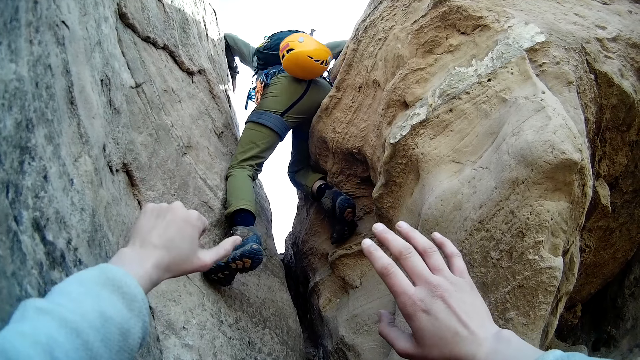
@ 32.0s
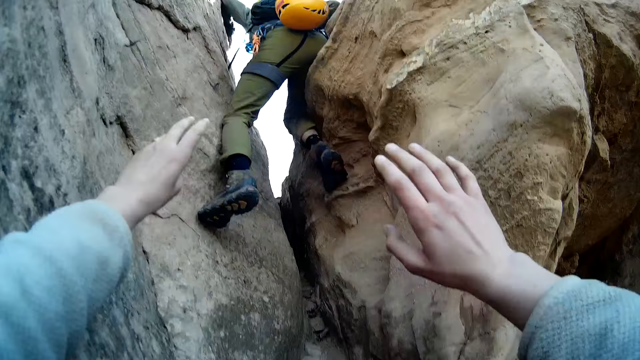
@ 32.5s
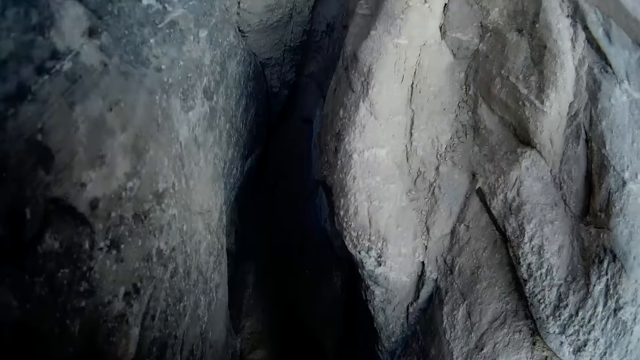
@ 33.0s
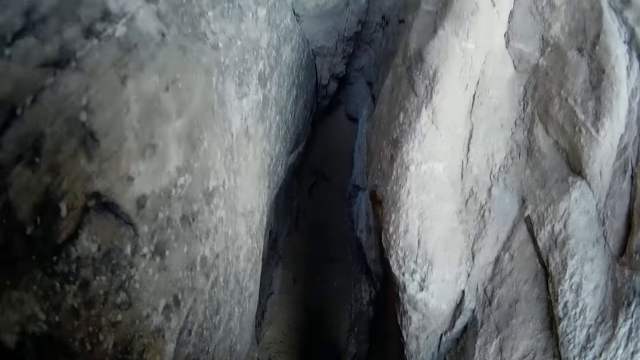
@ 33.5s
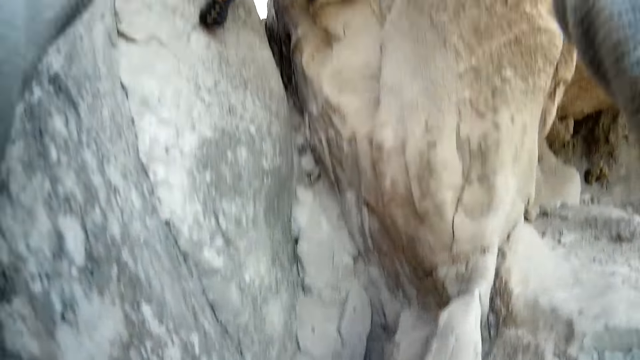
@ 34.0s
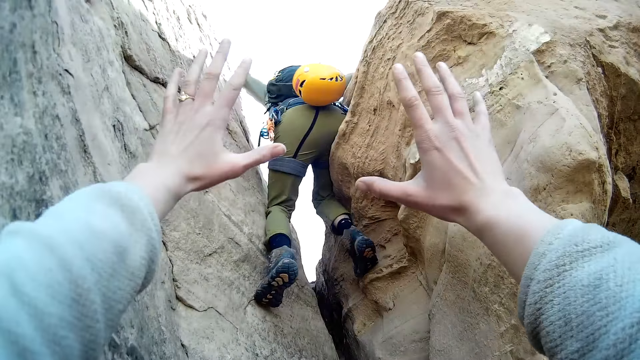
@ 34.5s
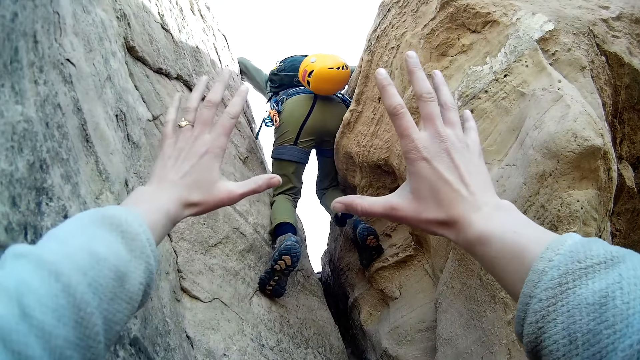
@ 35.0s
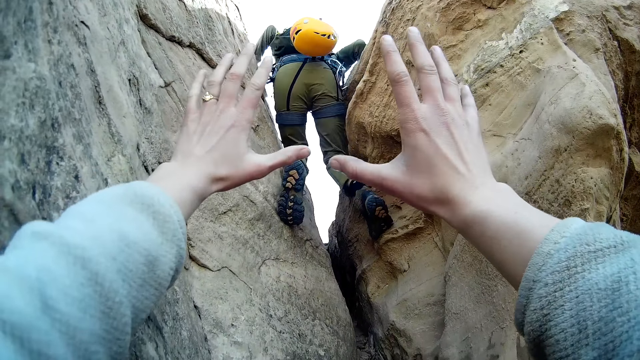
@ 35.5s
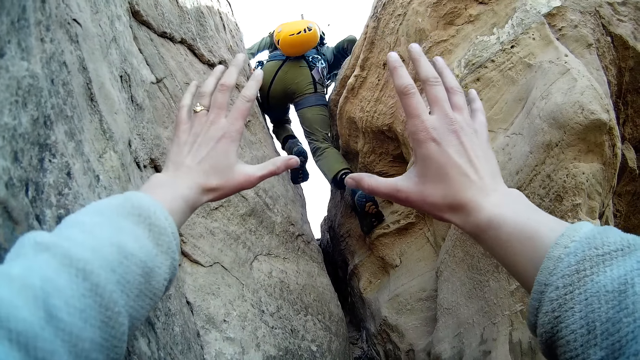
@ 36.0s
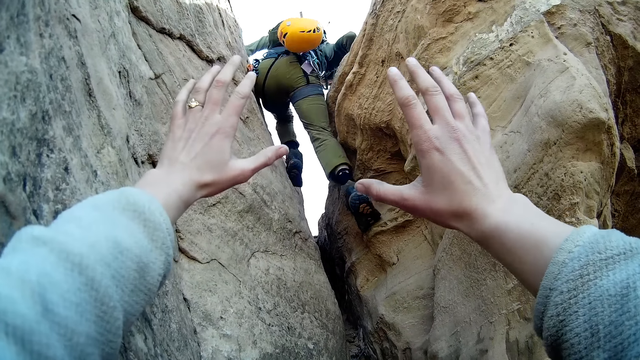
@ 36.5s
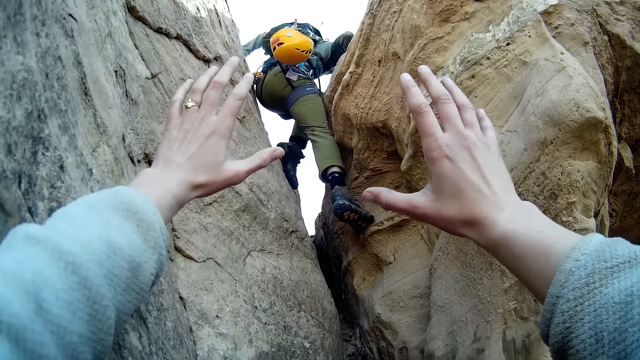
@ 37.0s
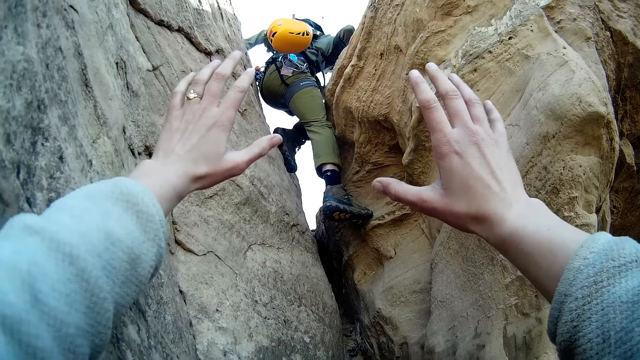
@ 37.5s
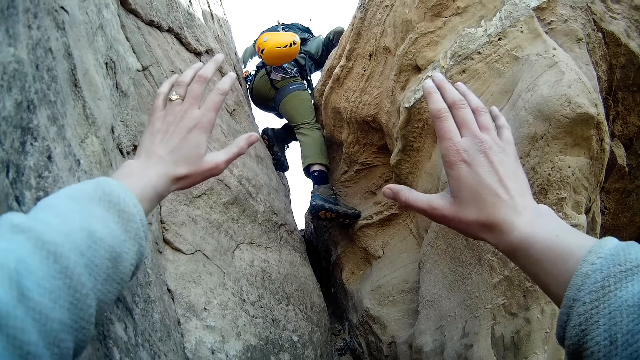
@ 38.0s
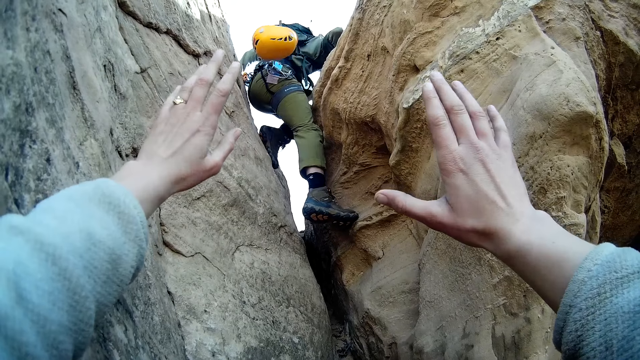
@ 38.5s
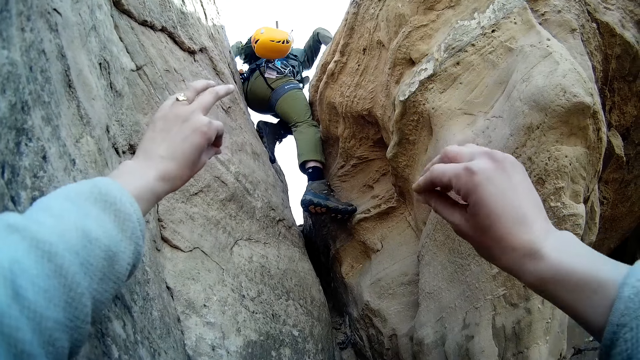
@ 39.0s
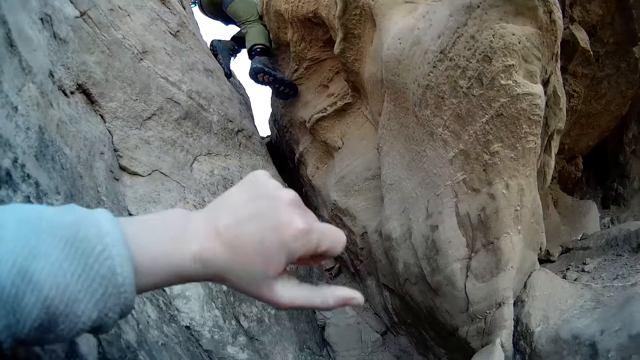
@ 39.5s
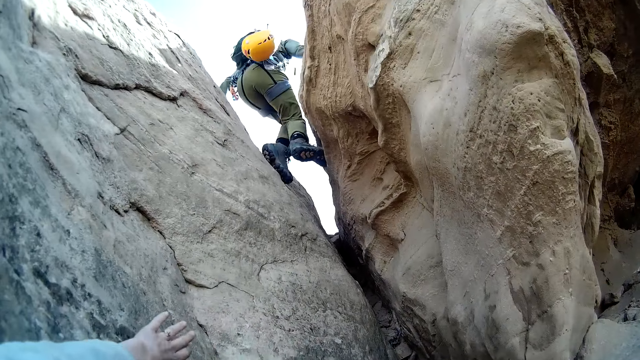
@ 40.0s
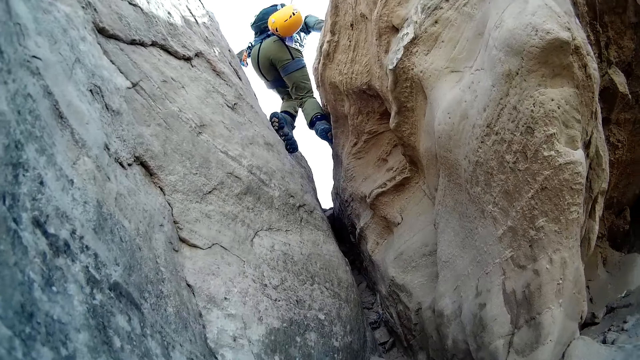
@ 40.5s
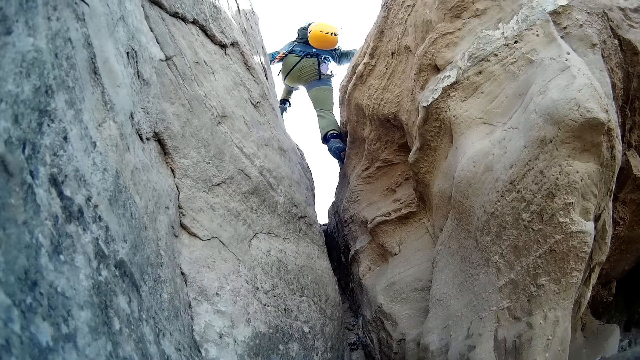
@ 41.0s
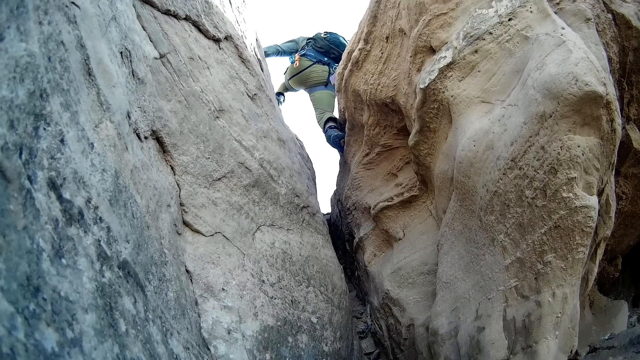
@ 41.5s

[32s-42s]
The camera wearer looks at the stone. He raises up his hands.

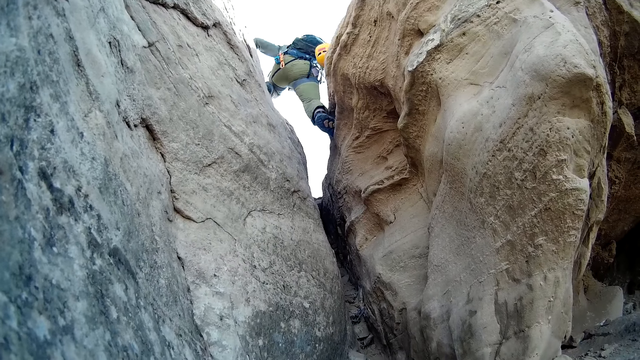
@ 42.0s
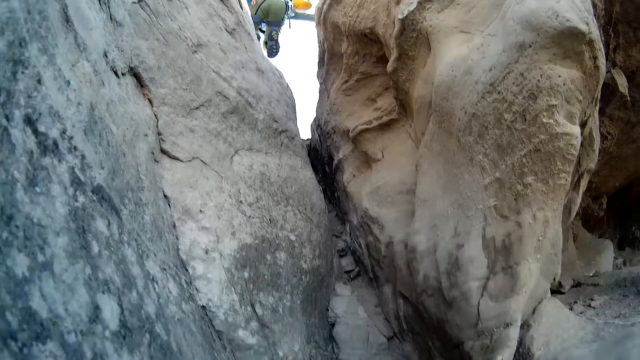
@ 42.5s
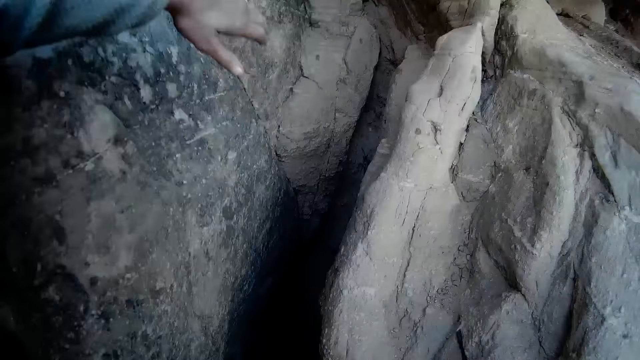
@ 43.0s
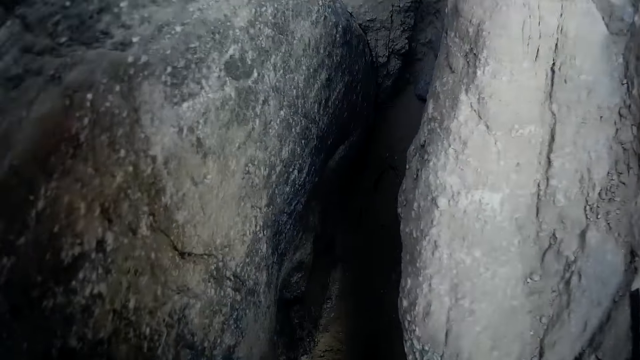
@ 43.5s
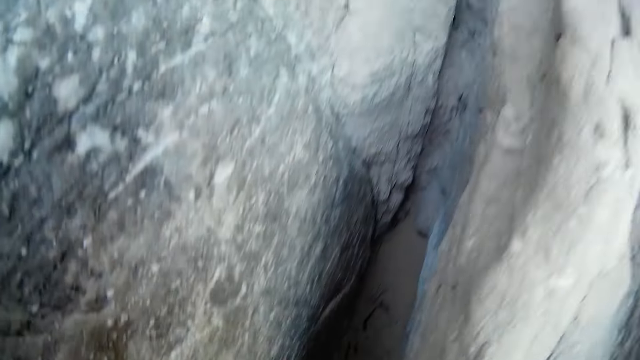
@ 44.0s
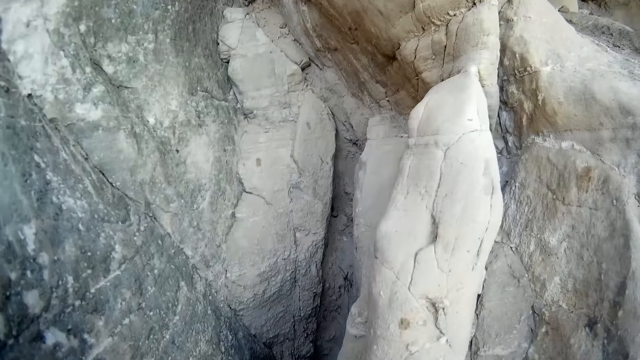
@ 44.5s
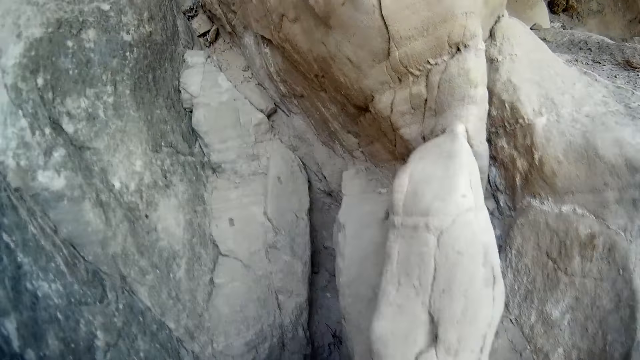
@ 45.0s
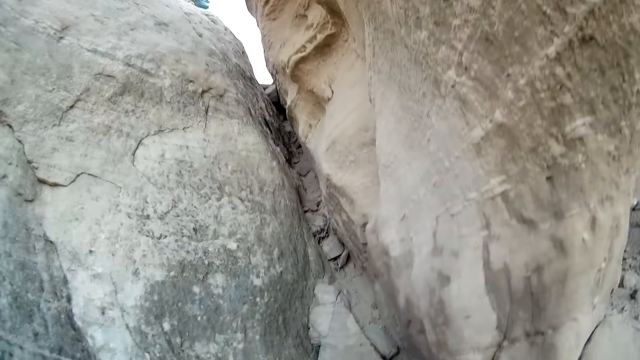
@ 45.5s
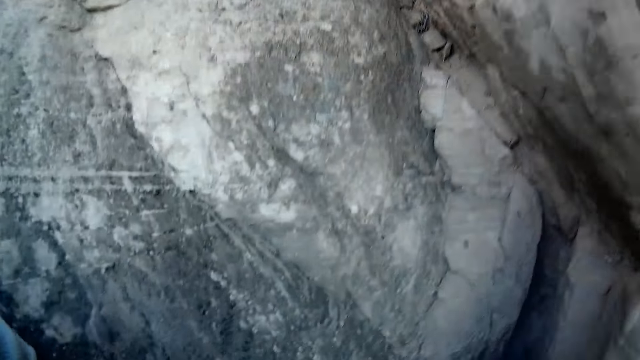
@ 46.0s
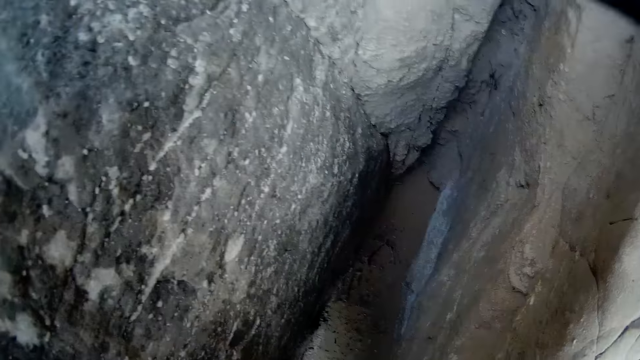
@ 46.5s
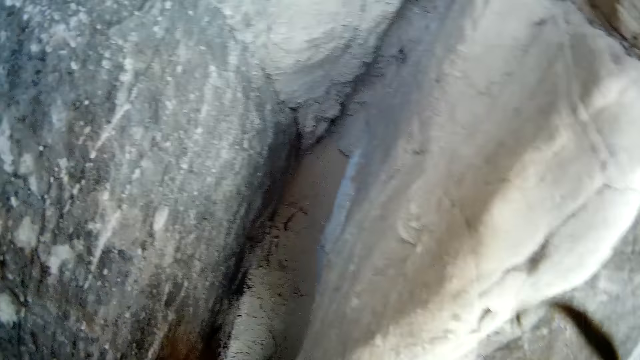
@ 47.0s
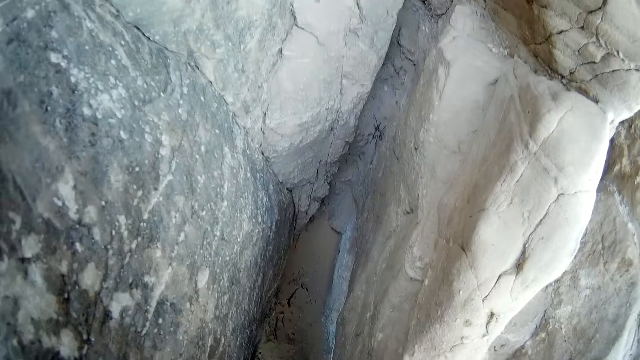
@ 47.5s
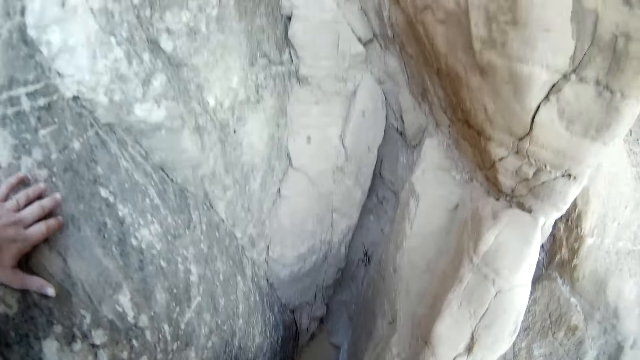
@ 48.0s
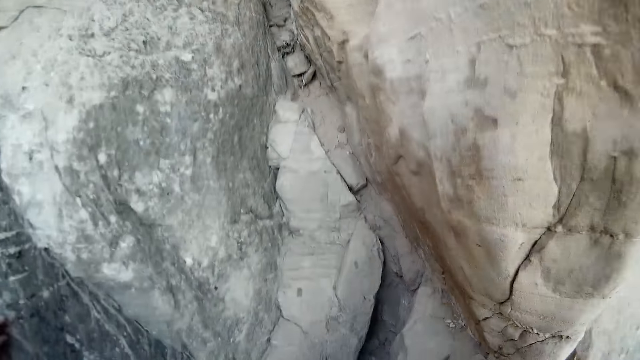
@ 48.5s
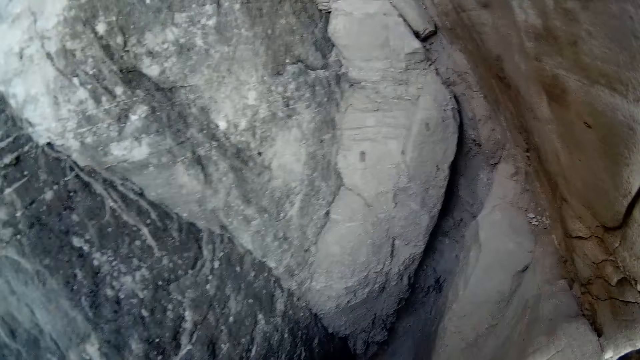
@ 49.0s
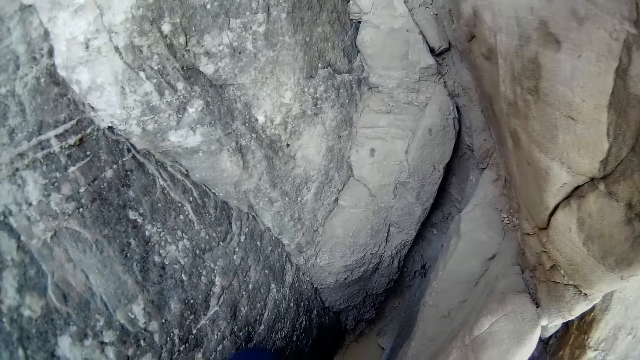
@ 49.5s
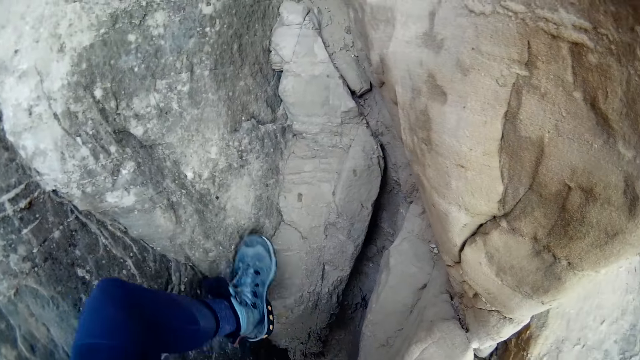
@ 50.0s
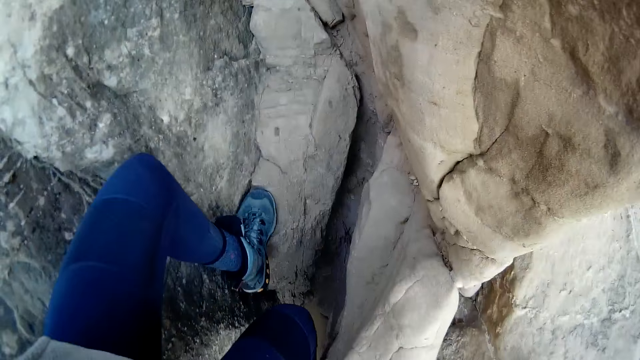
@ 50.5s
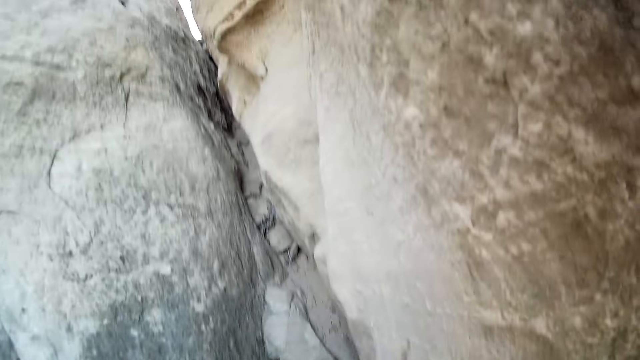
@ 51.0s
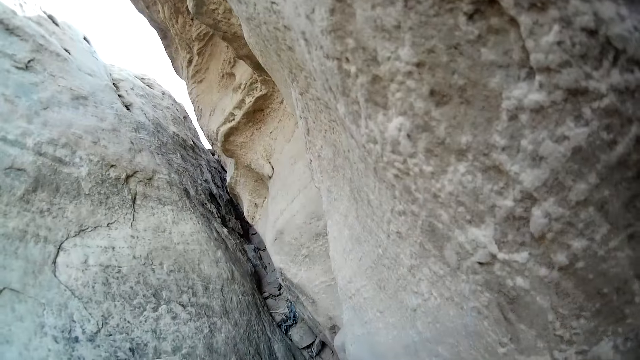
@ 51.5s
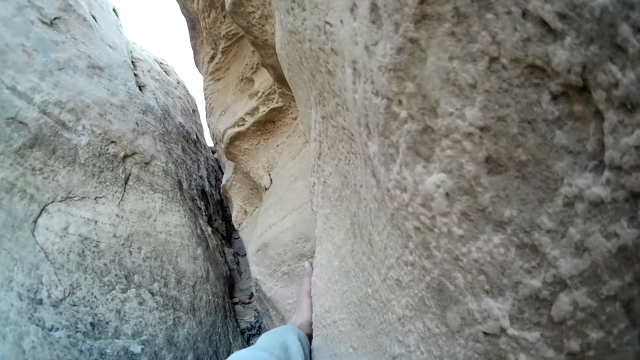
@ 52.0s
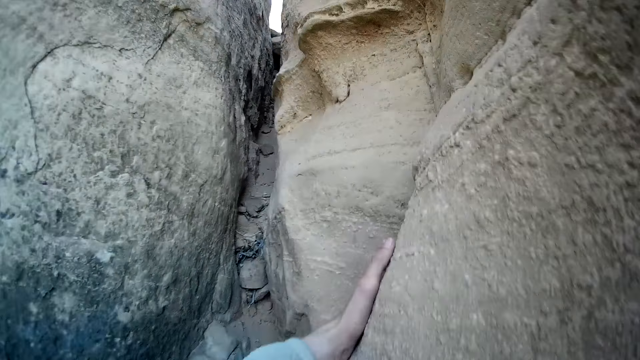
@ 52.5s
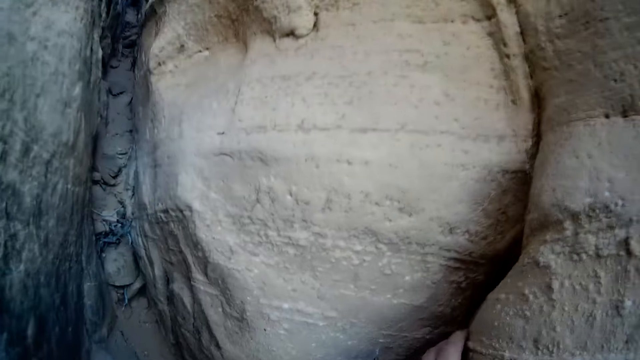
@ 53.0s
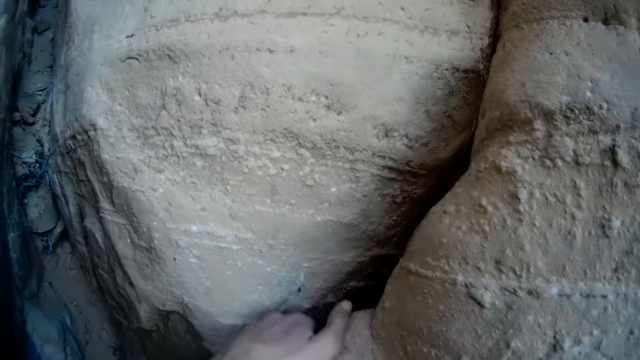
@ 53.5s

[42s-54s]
The camera wearer climbs on the stone. He climbs the mountain with his hands and legs.
